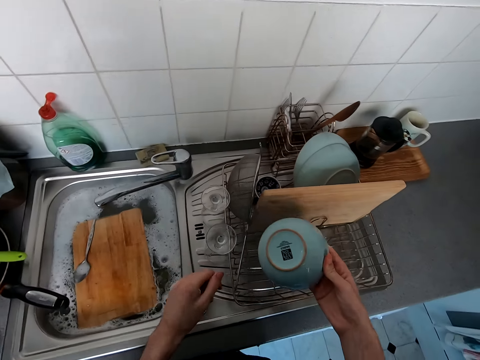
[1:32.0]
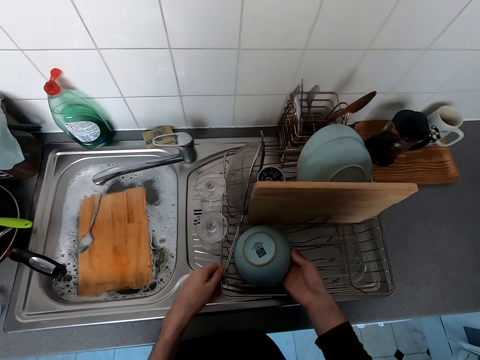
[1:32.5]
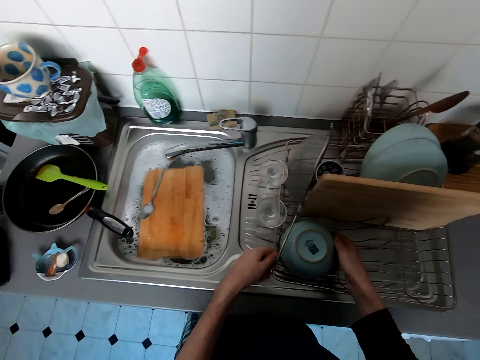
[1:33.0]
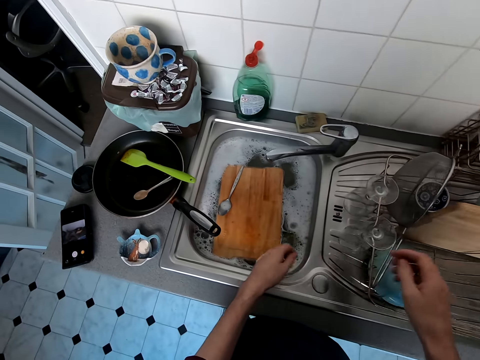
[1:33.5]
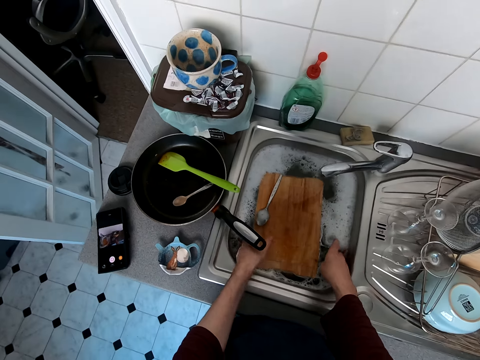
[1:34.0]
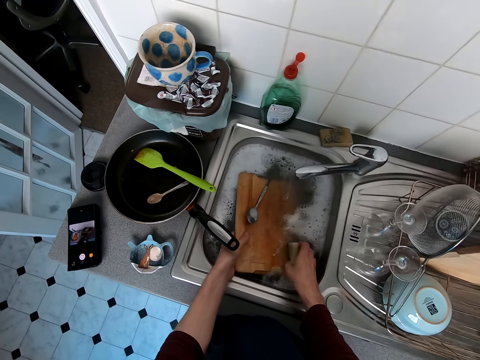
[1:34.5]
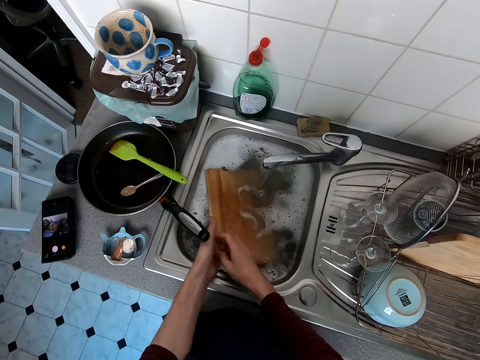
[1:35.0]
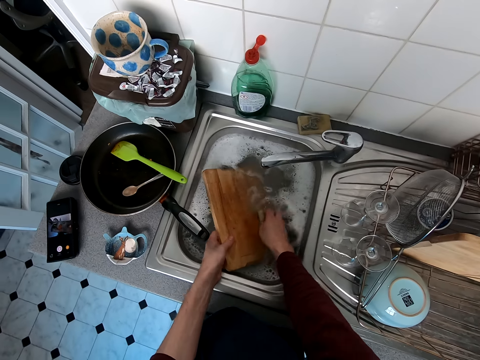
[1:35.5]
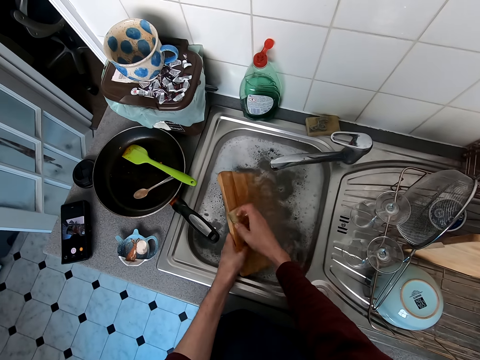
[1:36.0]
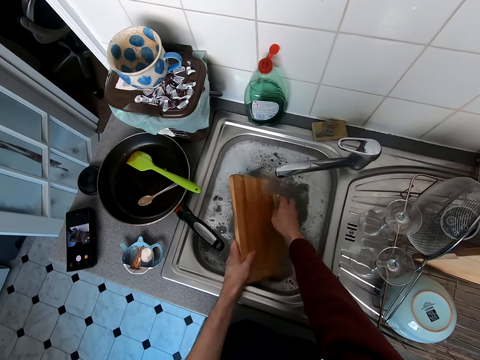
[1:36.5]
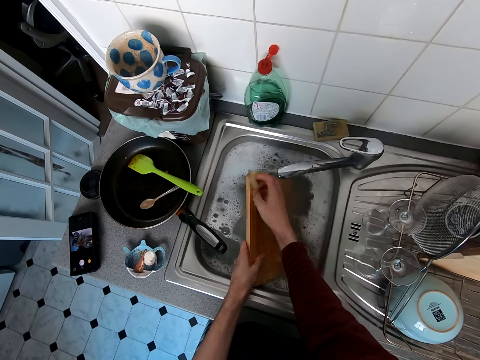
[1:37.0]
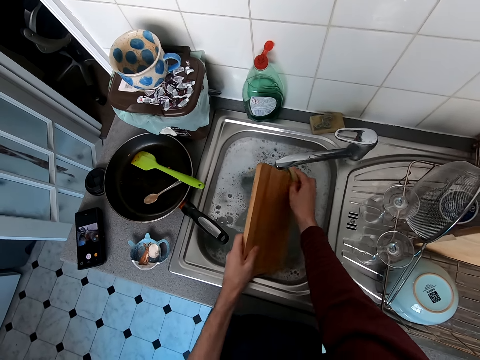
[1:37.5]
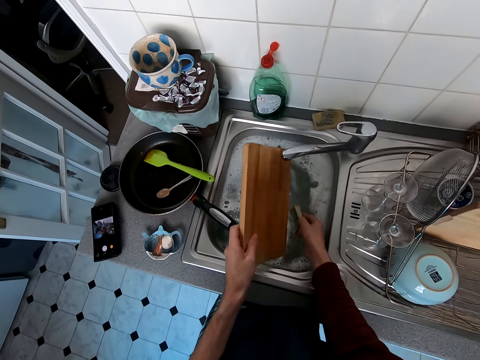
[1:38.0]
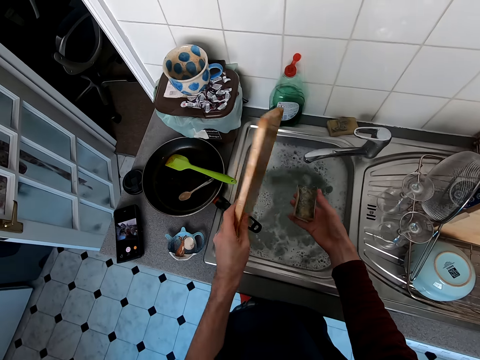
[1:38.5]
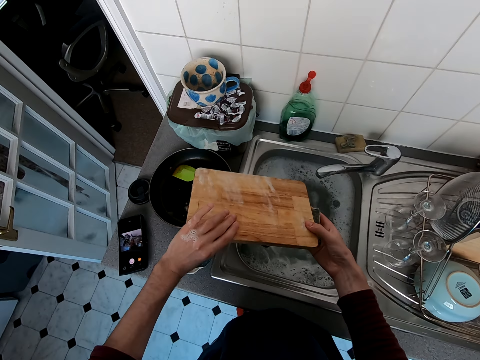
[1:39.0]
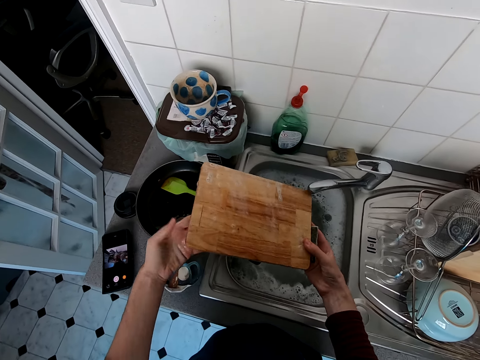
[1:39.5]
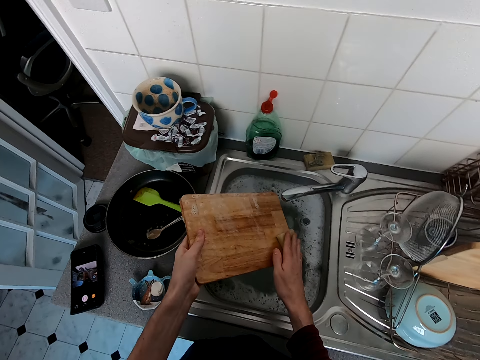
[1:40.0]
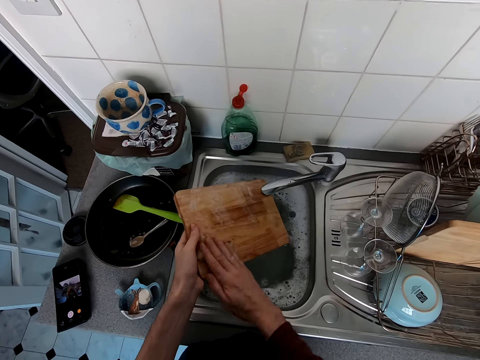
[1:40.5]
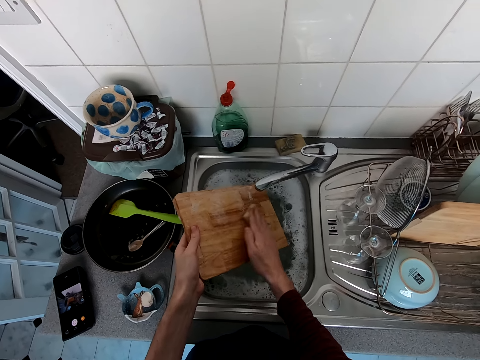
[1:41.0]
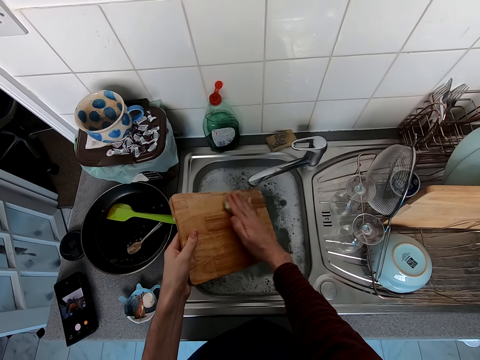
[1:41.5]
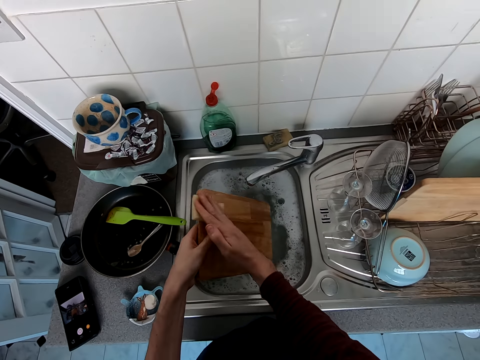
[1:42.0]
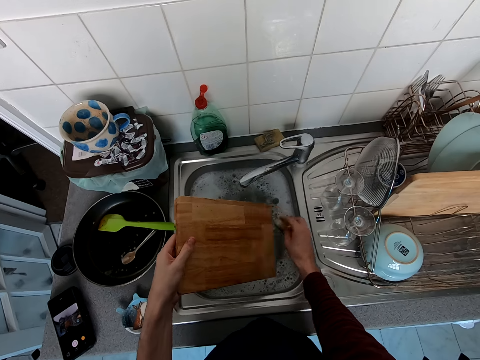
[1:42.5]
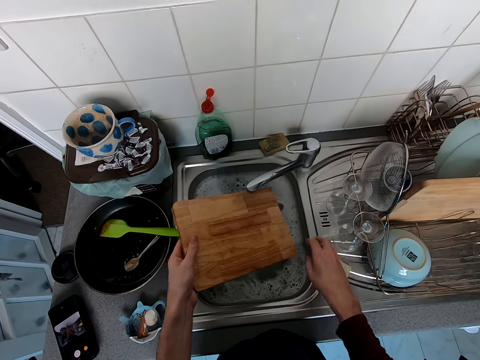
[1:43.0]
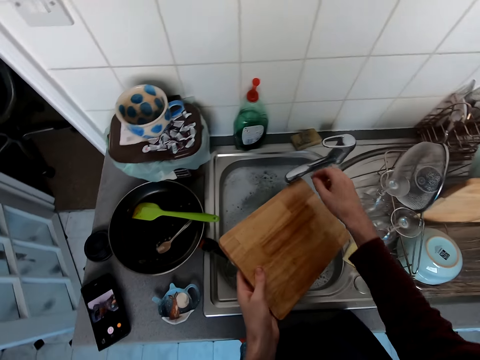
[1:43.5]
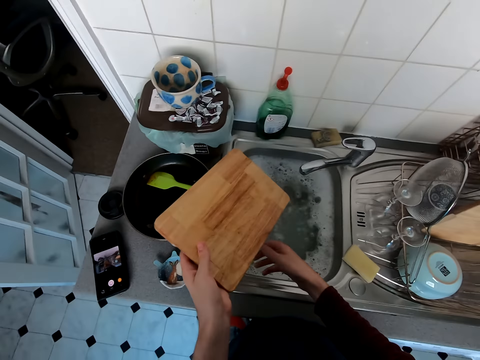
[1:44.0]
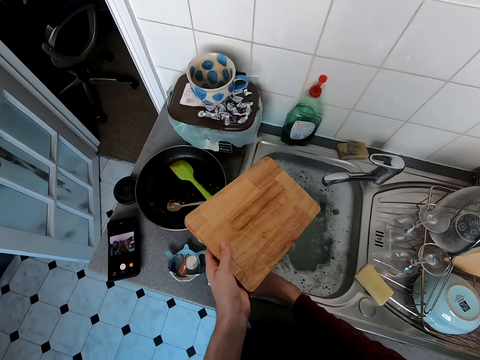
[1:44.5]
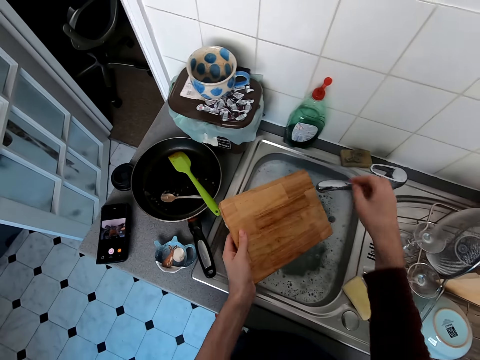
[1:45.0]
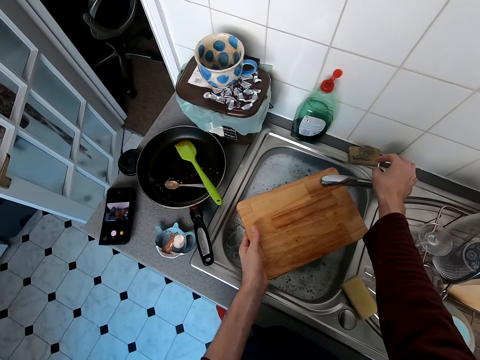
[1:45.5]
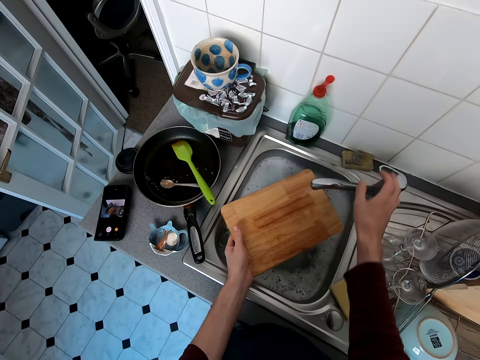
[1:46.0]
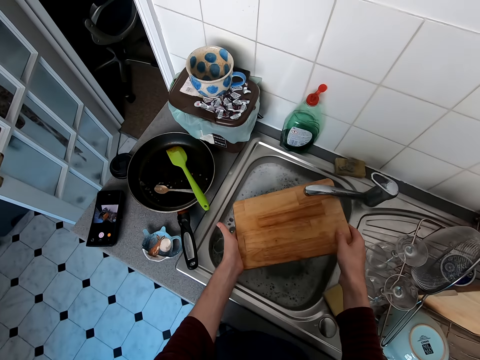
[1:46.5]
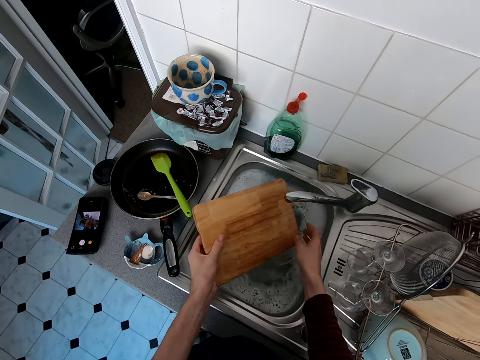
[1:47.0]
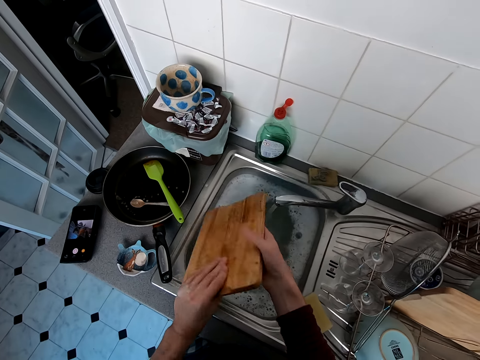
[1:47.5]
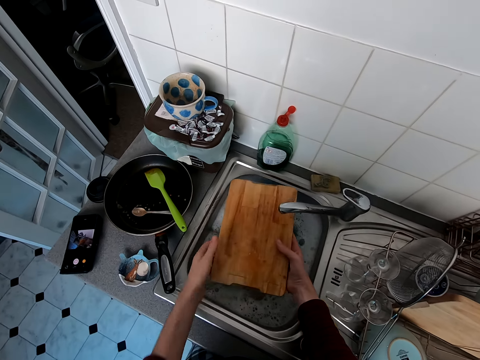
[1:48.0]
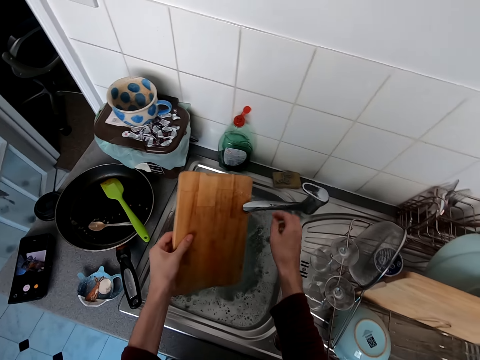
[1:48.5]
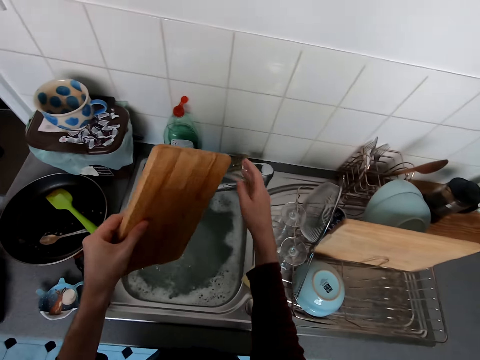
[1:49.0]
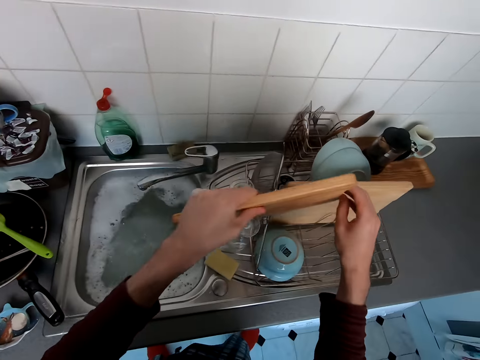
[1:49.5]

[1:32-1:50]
The camera wearer puts a plate on a rack. They pick up a chopping board and clean the chopping board. They touch the water tap and put down the sponge. They move the cooking pan. They open the water tap, rinse the chopping board, and close the water tap.

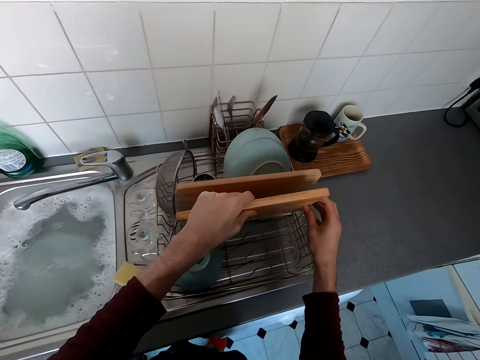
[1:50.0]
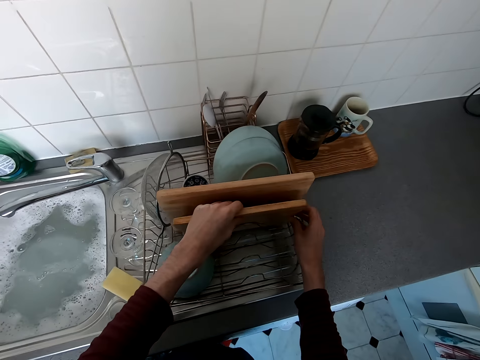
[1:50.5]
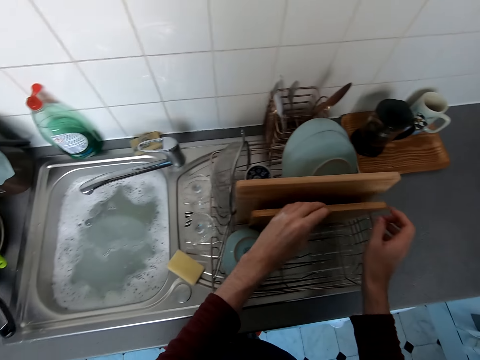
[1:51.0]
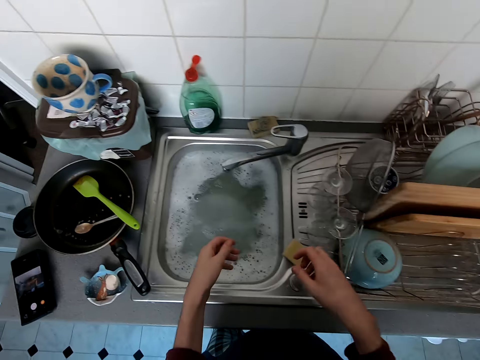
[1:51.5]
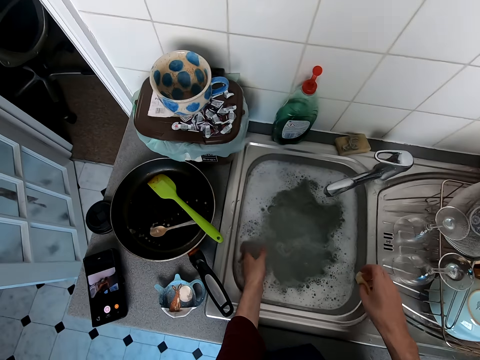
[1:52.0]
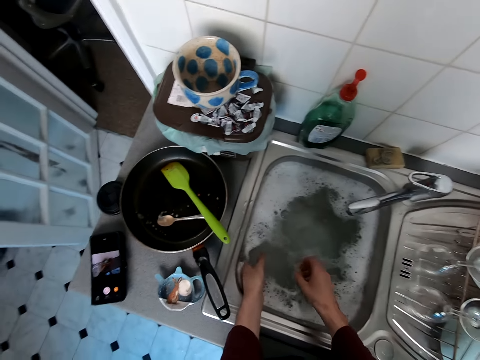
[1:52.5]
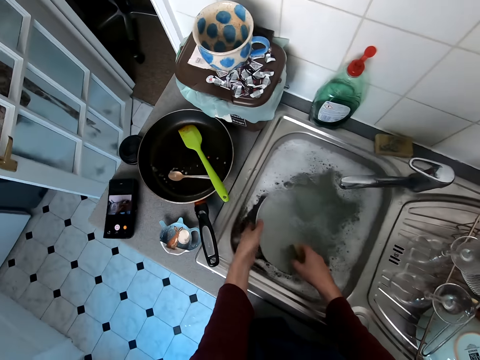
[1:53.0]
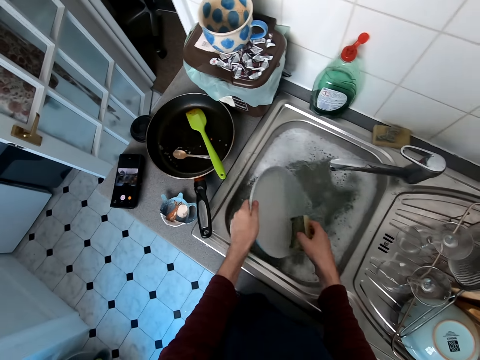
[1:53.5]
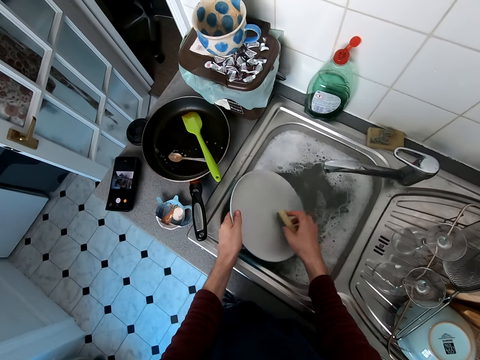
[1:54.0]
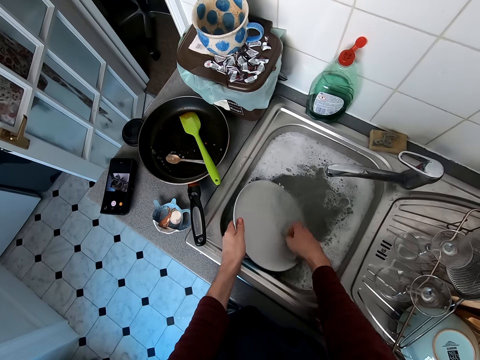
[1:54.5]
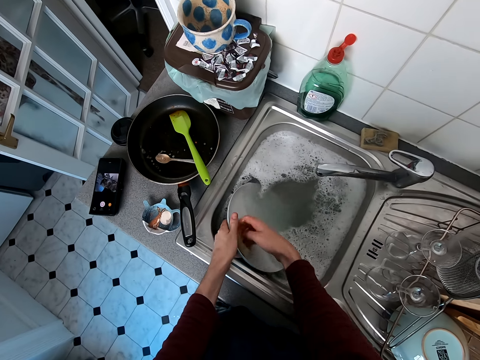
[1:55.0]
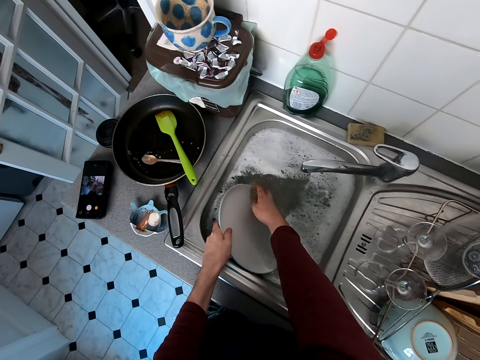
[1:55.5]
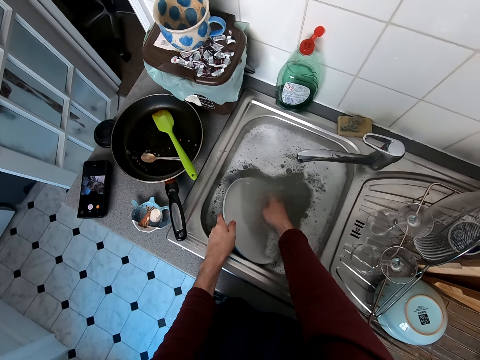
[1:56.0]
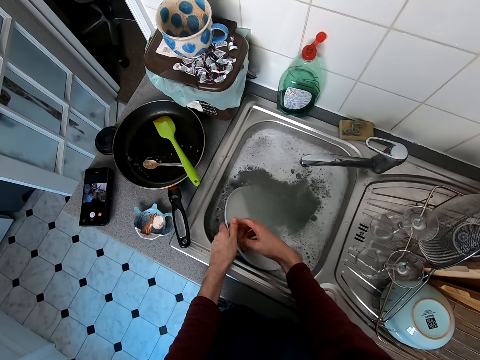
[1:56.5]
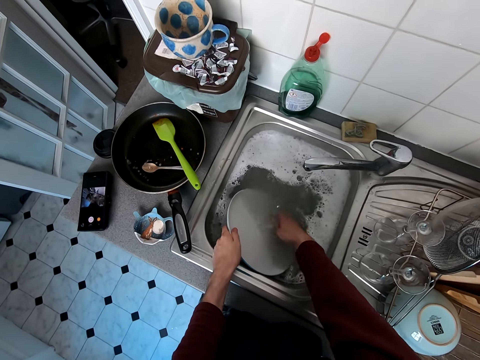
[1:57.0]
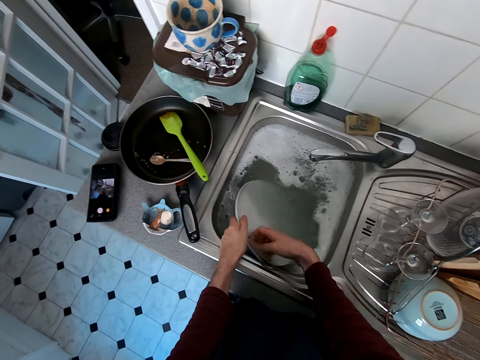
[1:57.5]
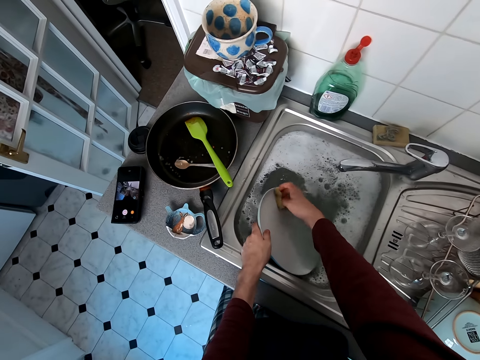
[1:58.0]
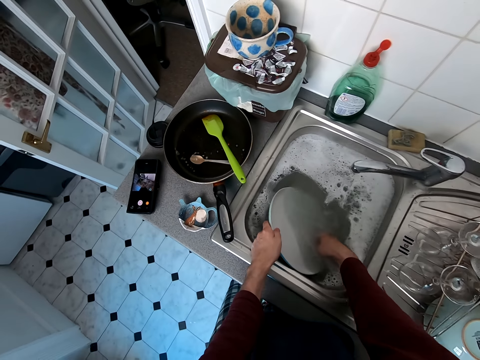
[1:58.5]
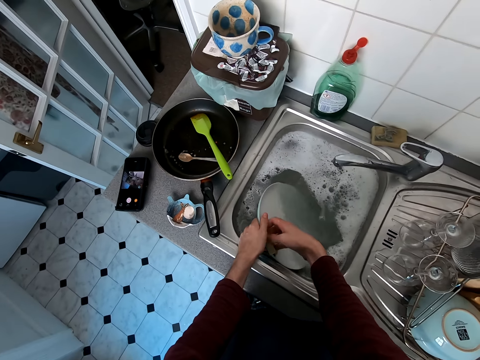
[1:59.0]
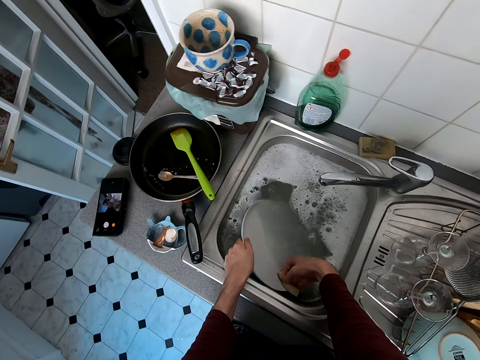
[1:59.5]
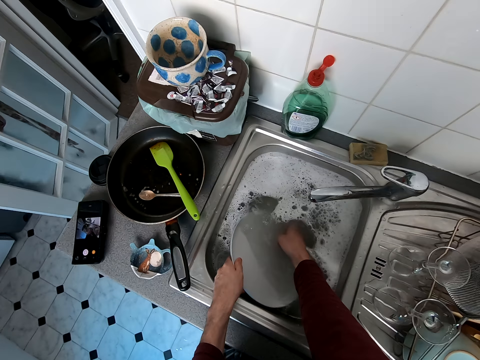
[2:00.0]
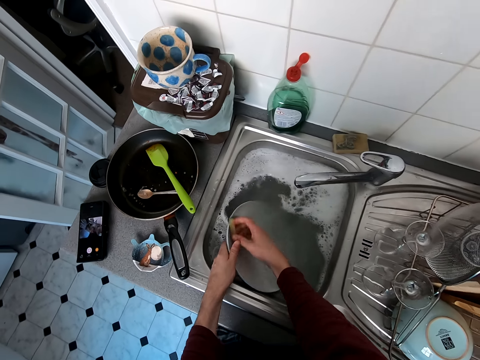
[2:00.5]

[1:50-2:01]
The camera wearer puts the chopping board on a rack. They pick up the sponge, pick up a plate, and clean the plate.
